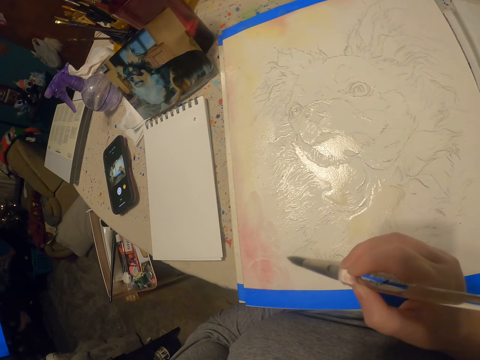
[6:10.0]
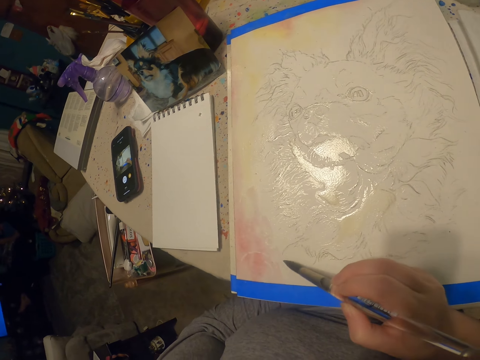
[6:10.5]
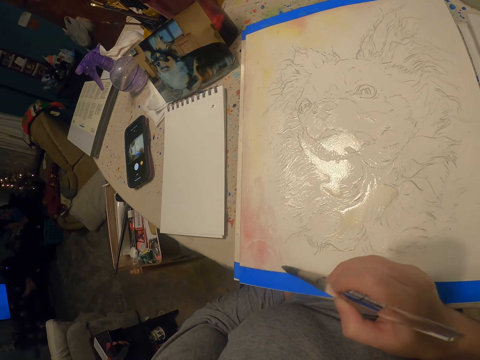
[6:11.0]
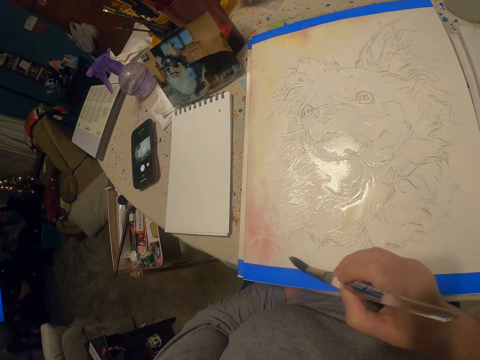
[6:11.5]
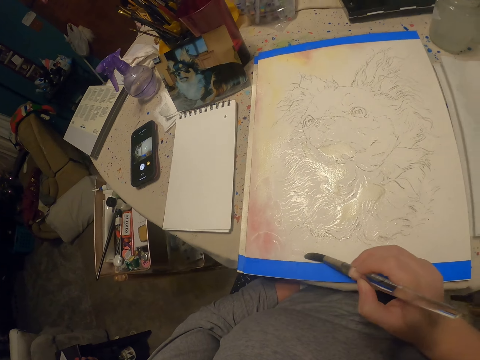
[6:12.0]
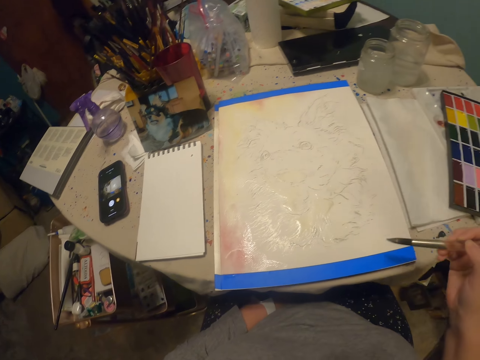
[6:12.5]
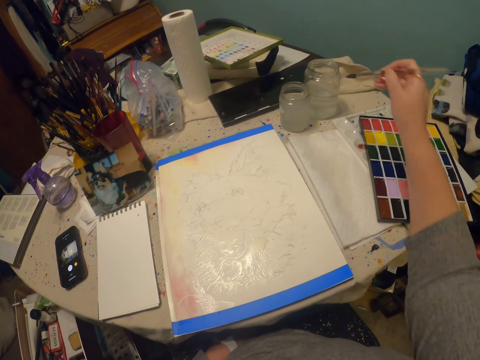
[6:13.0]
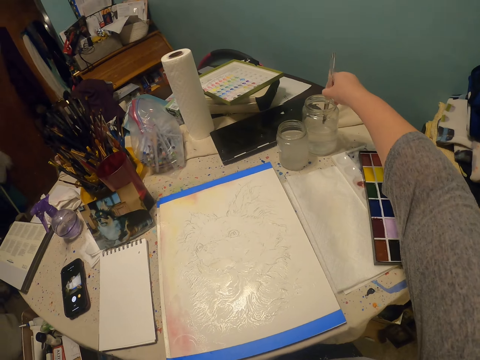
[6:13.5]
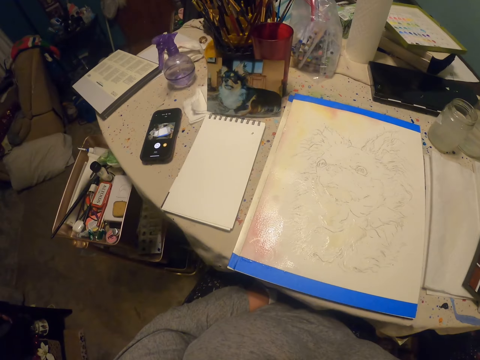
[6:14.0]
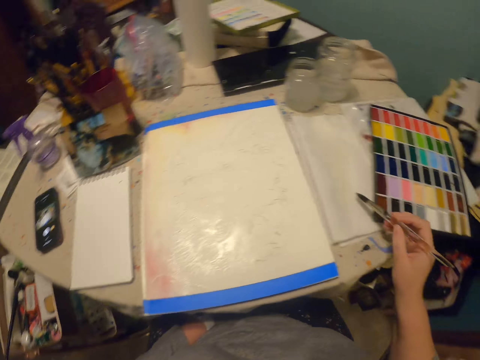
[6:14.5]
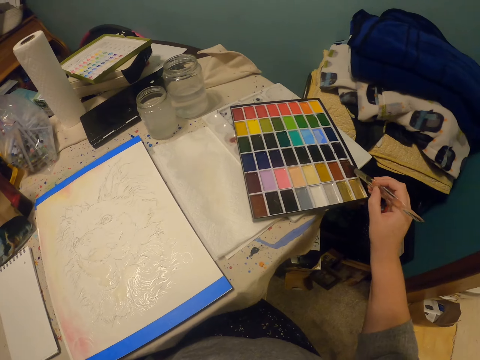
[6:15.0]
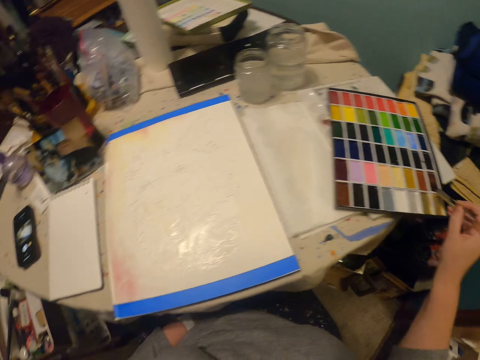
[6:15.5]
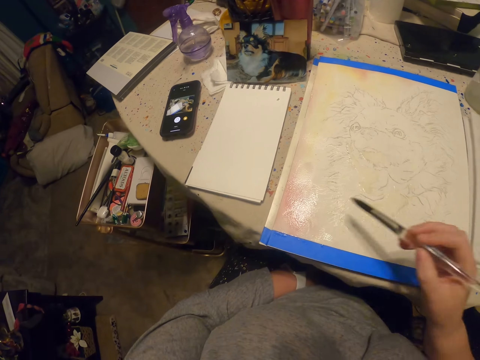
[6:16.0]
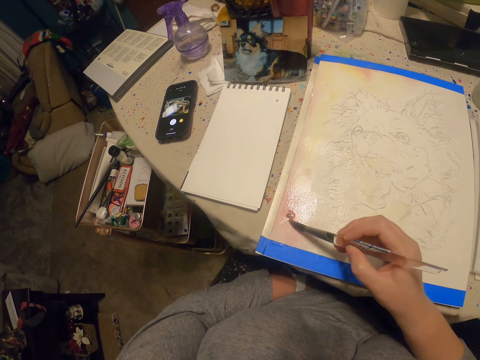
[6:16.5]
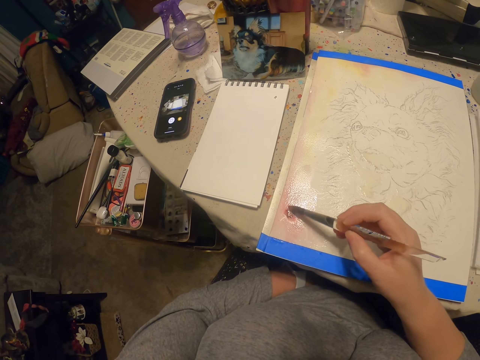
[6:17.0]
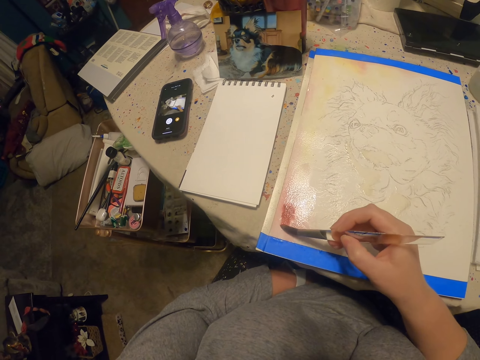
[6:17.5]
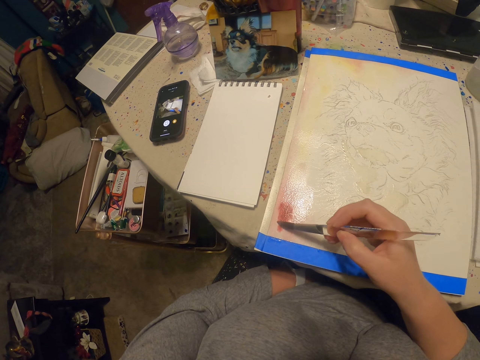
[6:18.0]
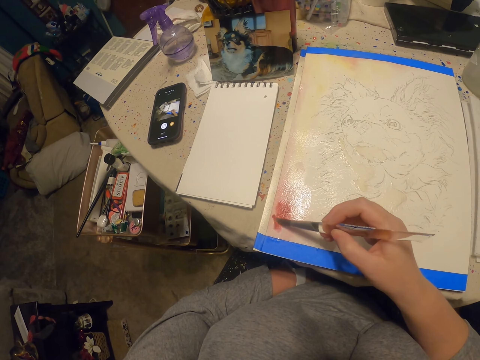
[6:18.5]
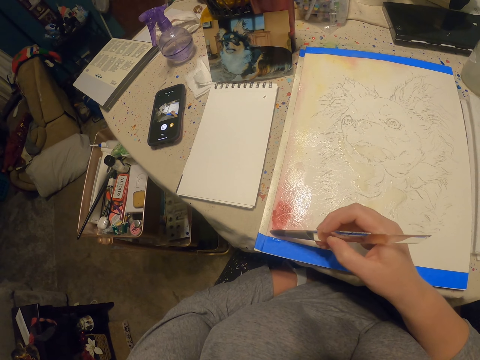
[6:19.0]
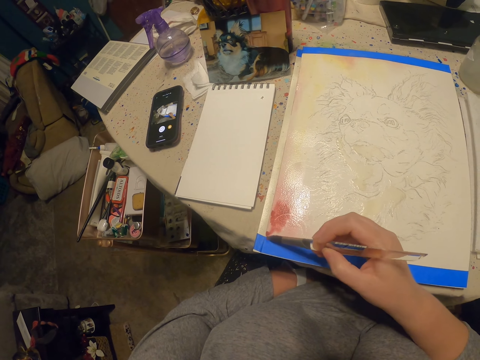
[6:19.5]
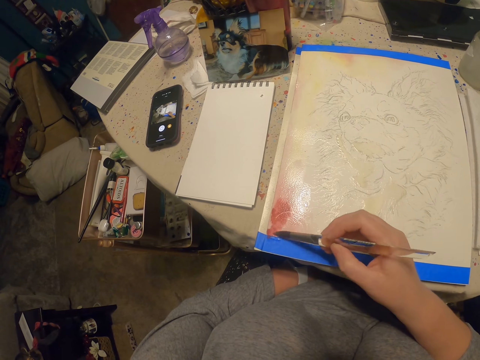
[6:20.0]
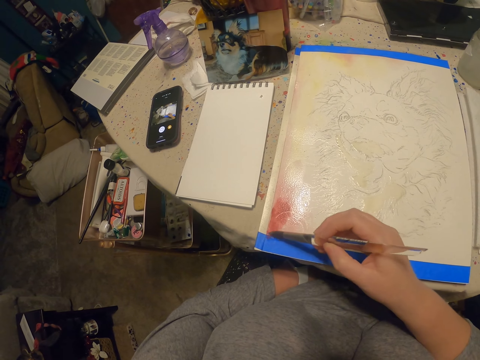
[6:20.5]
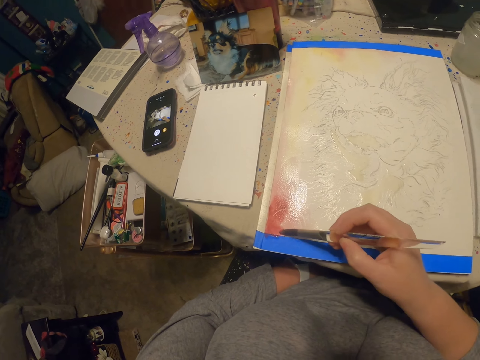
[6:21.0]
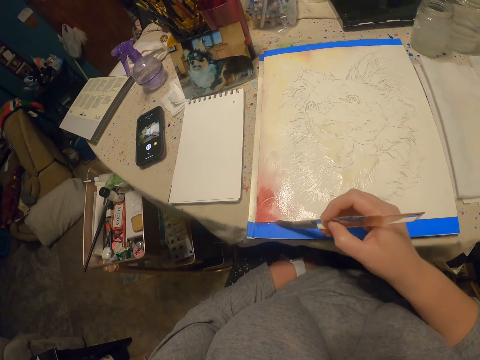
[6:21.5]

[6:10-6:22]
The camera wearer dips the paint brush in the water can. They wipe the paint brush on the cloth. They immerse the paint brush in watercolor. They paint on the paper.

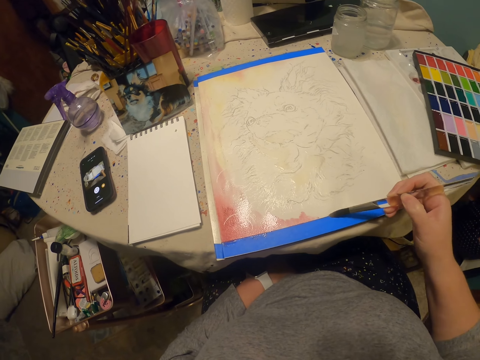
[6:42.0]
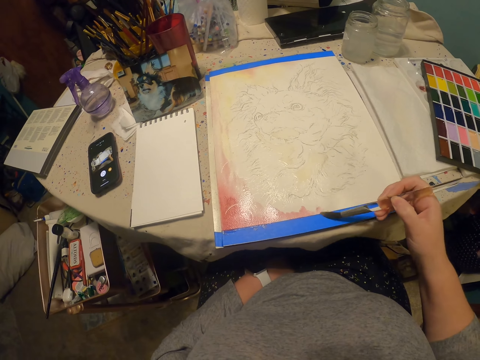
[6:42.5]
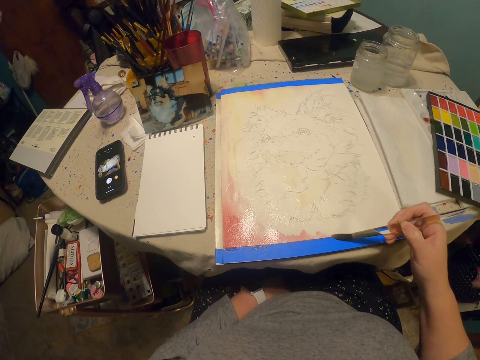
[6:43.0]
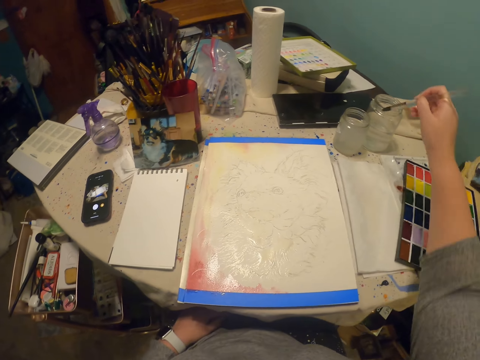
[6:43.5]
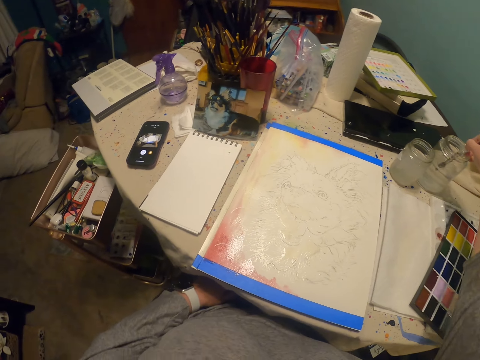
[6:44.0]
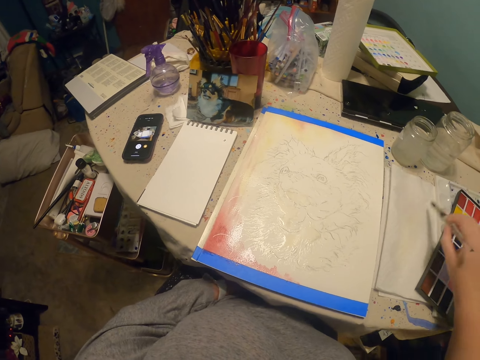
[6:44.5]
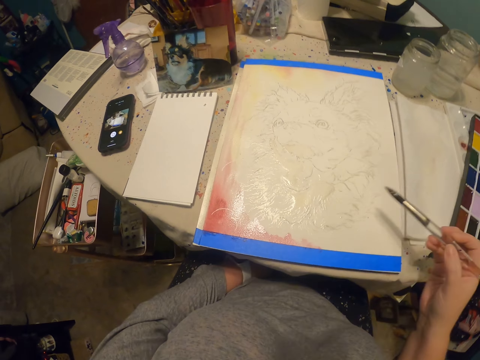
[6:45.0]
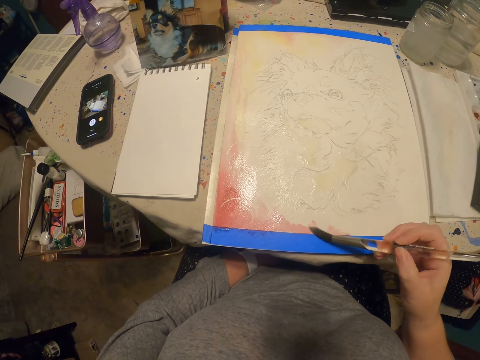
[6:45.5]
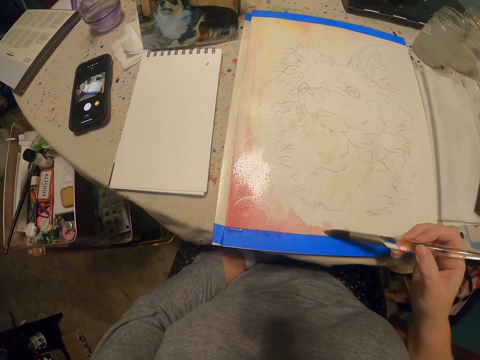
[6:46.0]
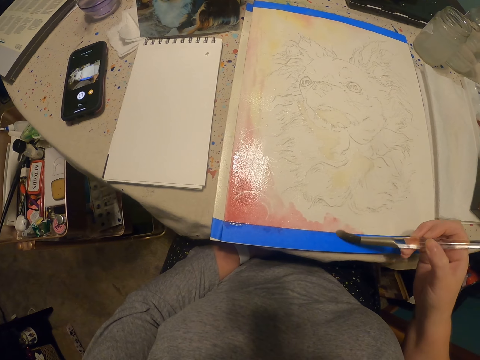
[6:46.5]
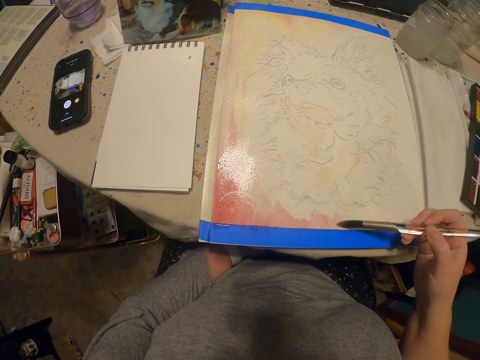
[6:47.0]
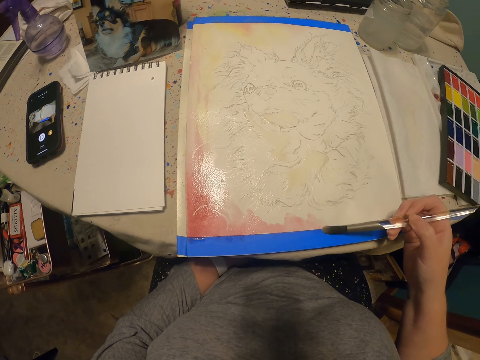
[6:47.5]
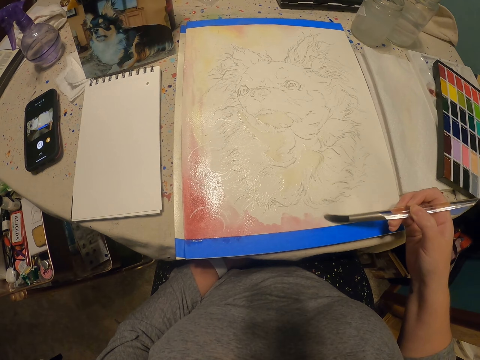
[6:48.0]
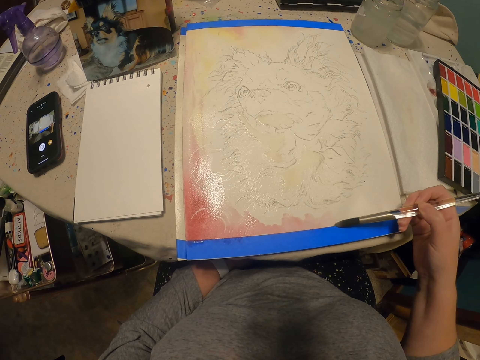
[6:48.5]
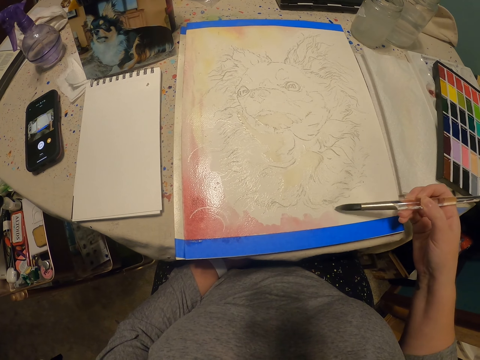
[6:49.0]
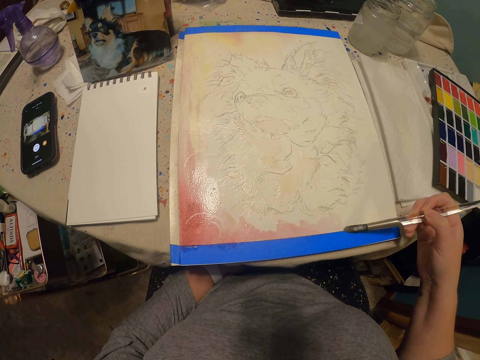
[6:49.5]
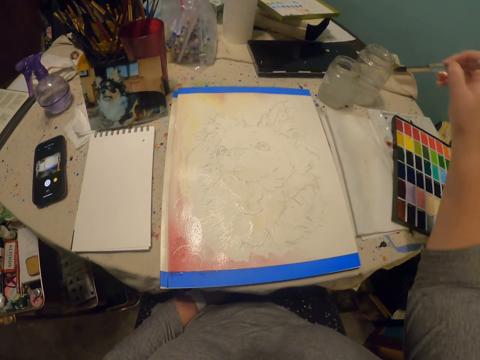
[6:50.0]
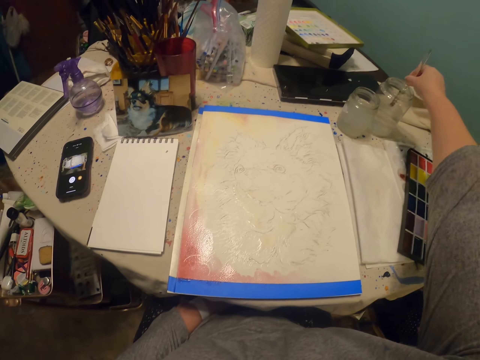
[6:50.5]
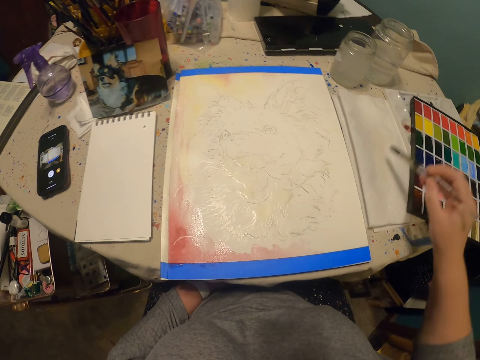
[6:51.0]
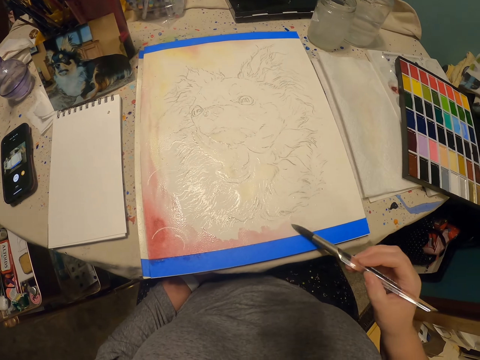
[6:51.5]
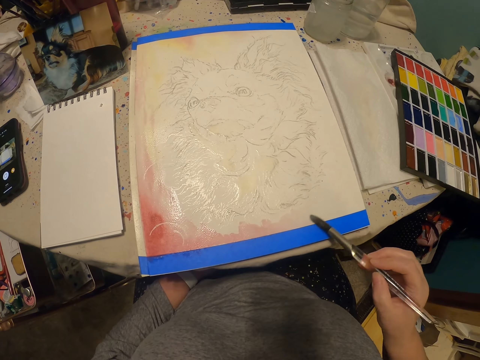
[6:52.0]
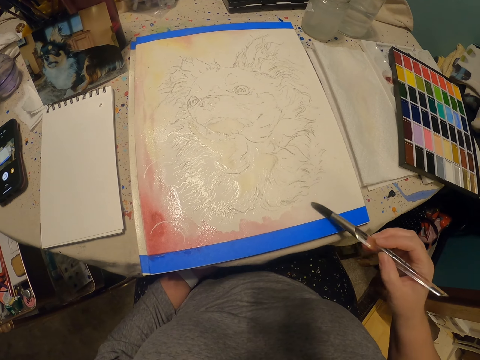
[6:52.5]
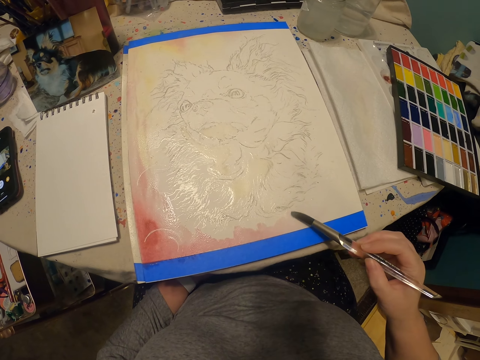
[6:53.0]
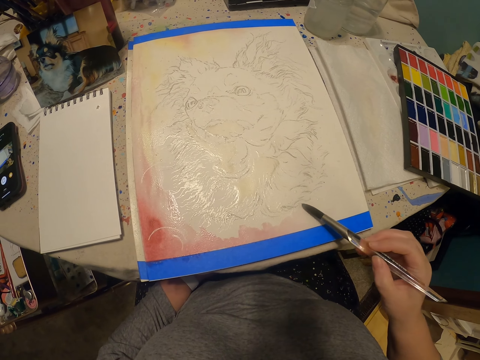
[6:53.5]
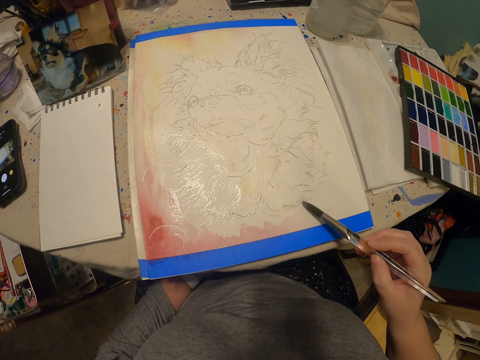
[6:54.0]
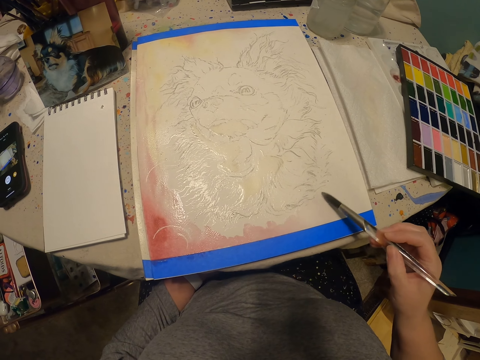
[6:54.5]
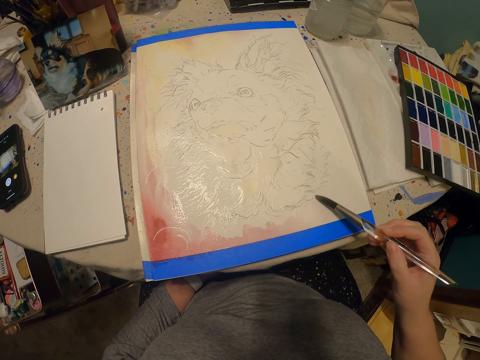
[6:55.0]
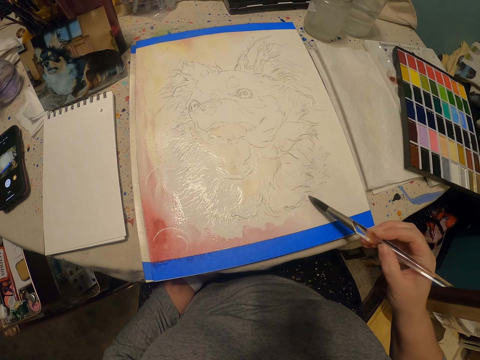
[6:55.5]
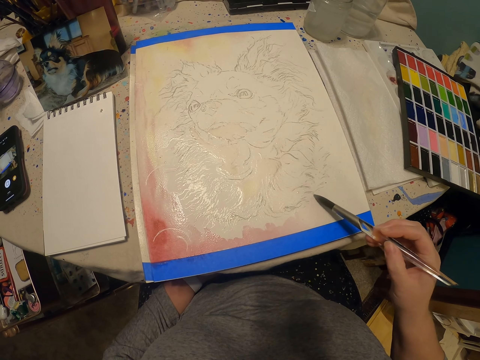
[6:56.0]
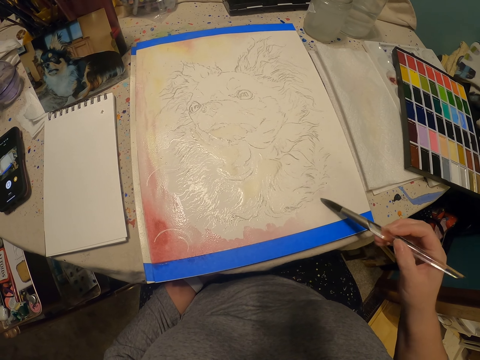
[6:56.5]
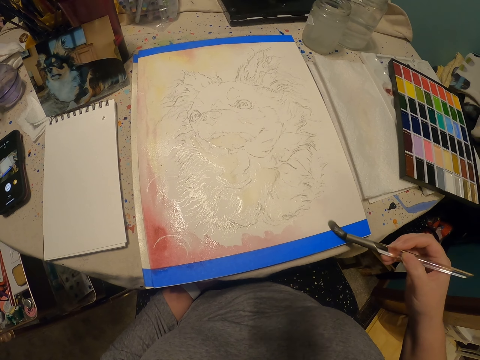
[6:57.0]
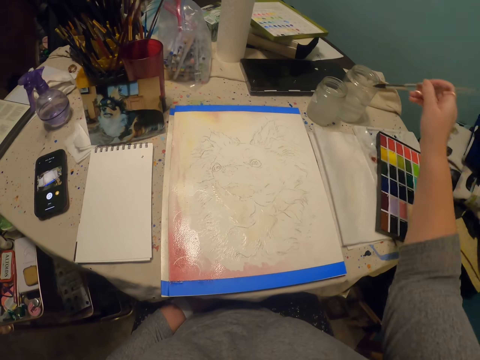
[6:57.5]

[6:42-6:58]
The camera wearer dips the paint brush in the water can. They wipe the tip of the paint brush on the cloth or paper. They paint on the paper. They dip the paint brush in the water can again. They wipe the tip of the paint brush on the cloth or paper again. They paint on the paper again.
